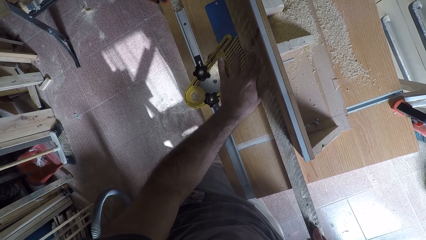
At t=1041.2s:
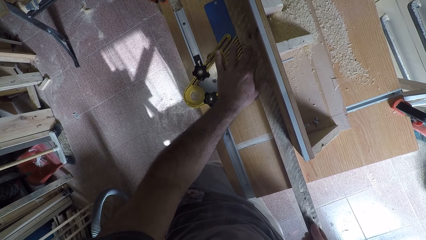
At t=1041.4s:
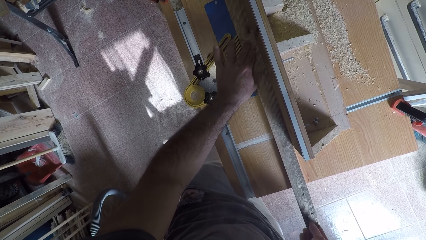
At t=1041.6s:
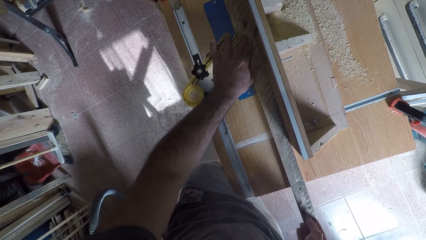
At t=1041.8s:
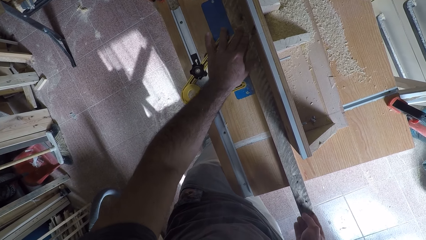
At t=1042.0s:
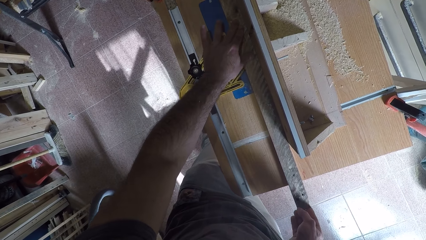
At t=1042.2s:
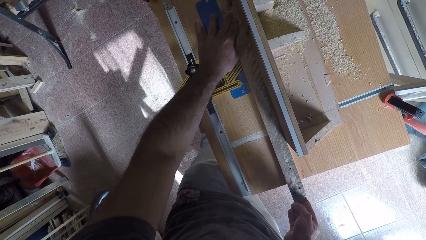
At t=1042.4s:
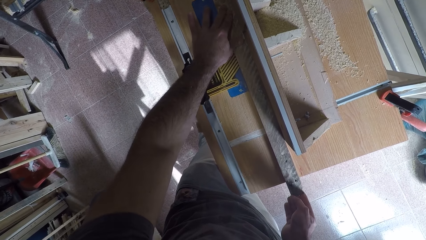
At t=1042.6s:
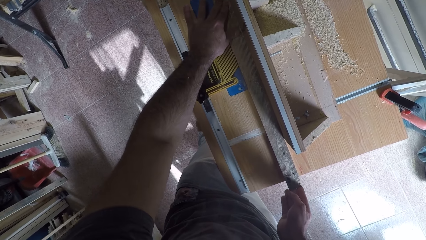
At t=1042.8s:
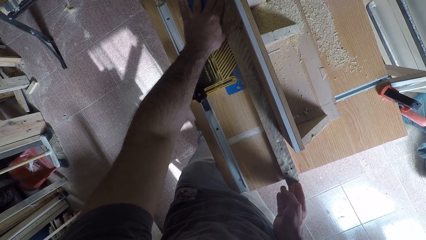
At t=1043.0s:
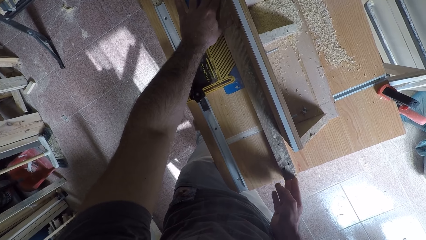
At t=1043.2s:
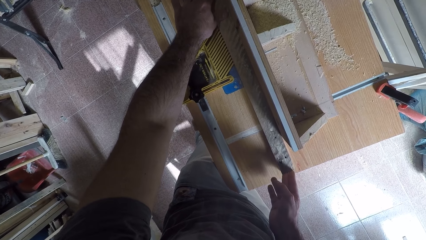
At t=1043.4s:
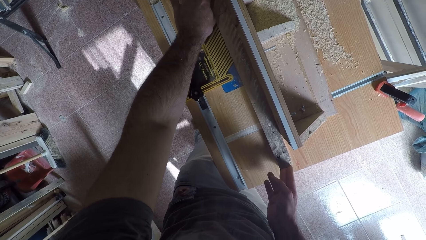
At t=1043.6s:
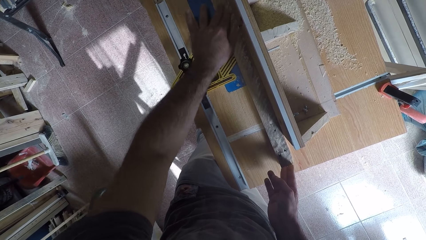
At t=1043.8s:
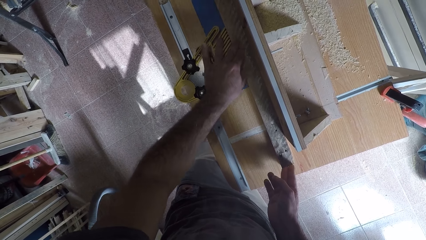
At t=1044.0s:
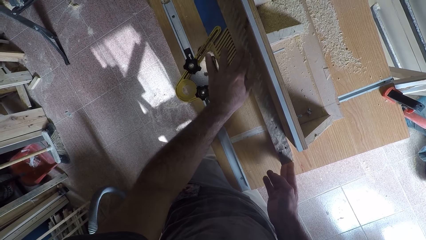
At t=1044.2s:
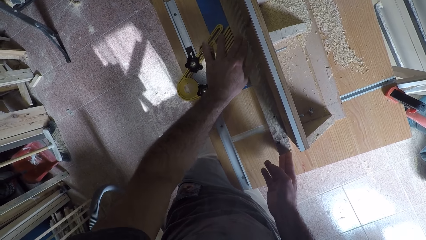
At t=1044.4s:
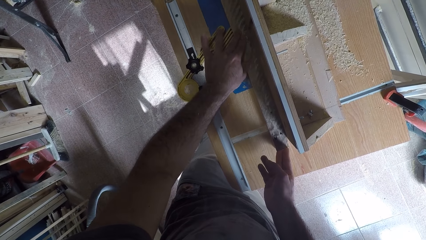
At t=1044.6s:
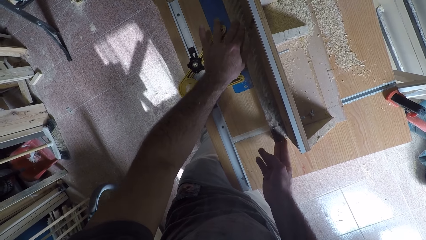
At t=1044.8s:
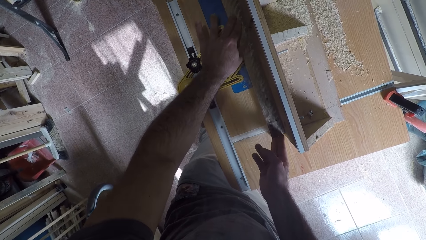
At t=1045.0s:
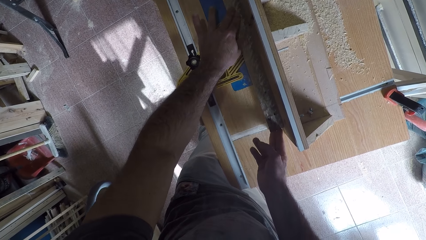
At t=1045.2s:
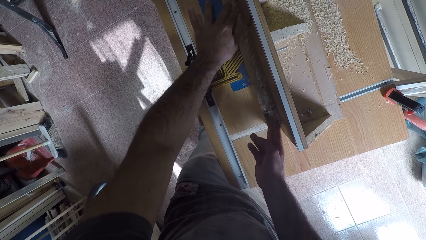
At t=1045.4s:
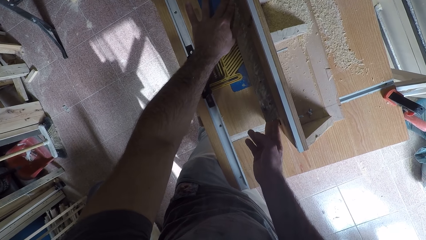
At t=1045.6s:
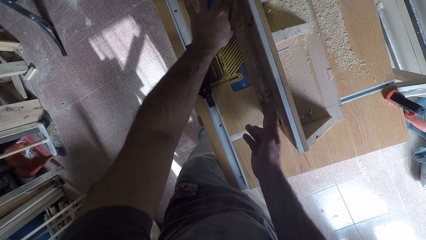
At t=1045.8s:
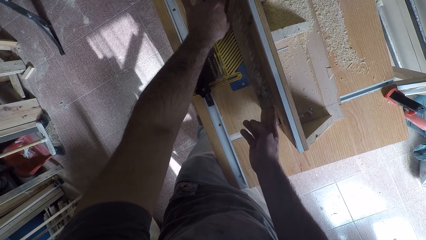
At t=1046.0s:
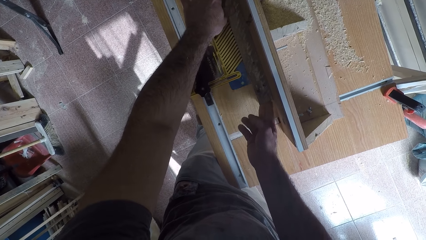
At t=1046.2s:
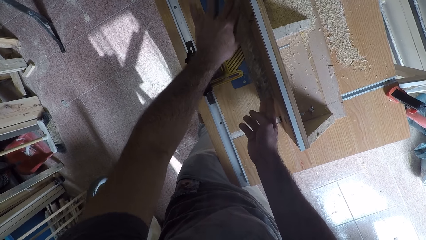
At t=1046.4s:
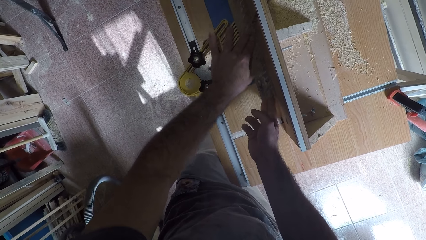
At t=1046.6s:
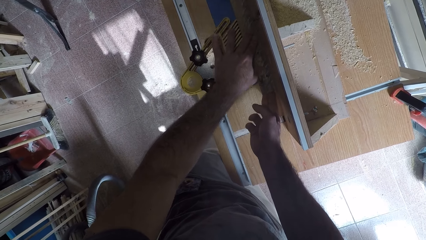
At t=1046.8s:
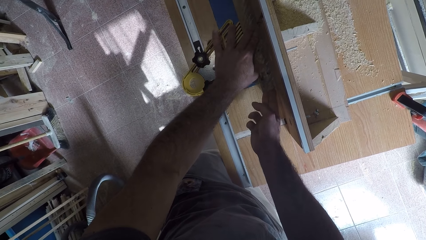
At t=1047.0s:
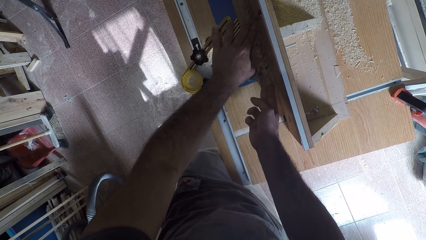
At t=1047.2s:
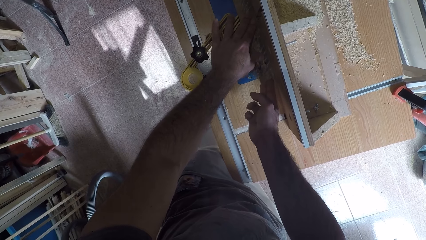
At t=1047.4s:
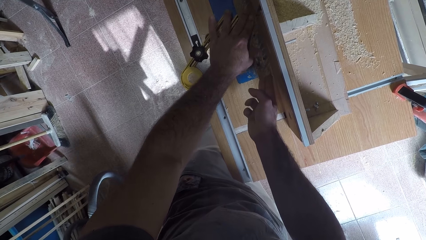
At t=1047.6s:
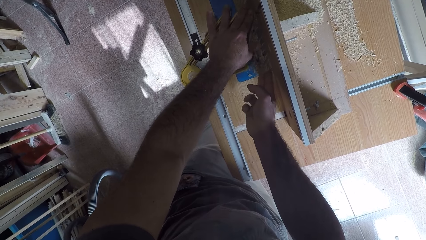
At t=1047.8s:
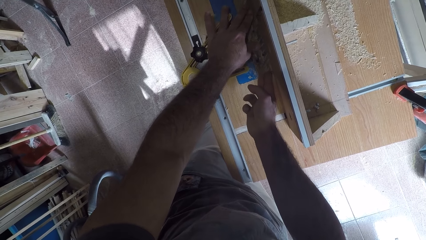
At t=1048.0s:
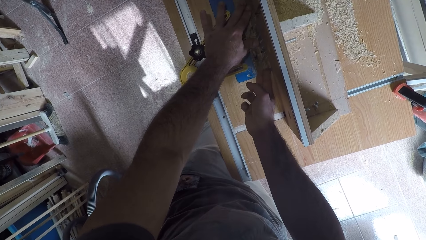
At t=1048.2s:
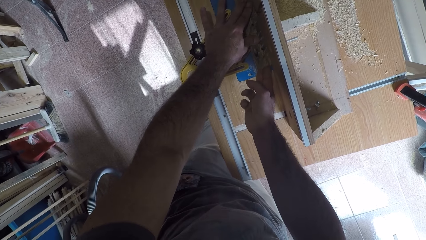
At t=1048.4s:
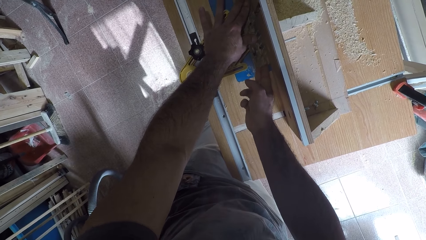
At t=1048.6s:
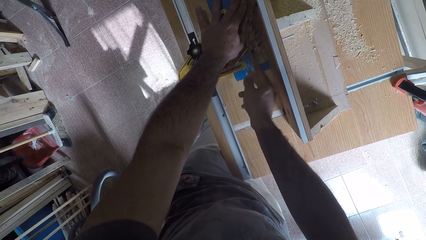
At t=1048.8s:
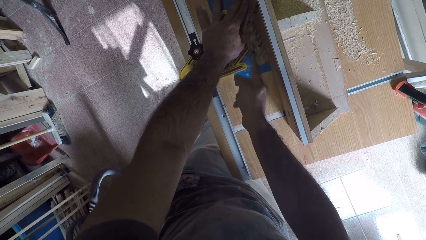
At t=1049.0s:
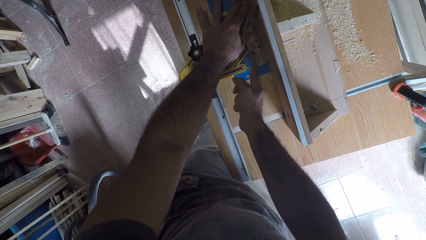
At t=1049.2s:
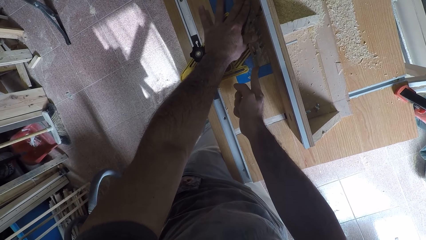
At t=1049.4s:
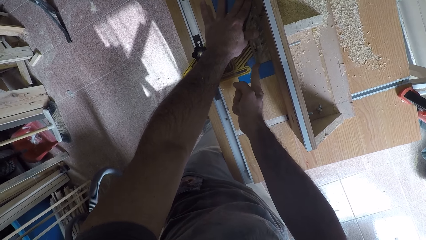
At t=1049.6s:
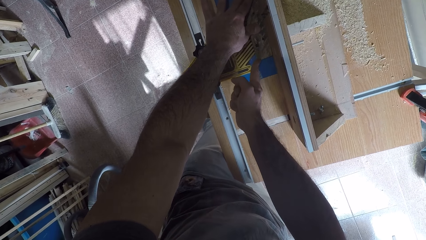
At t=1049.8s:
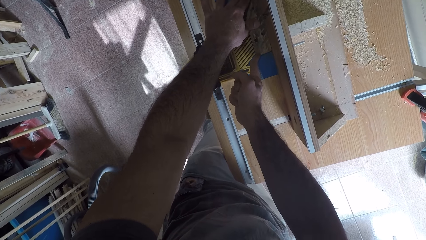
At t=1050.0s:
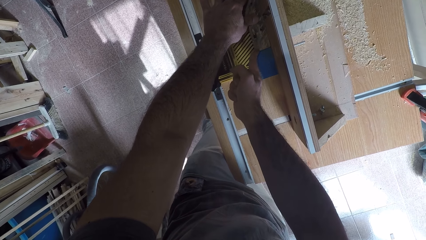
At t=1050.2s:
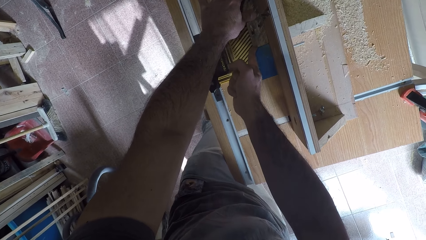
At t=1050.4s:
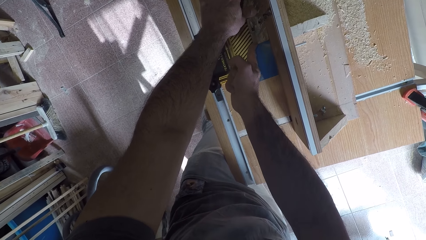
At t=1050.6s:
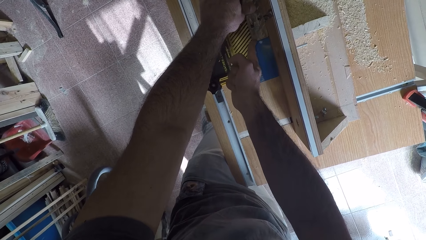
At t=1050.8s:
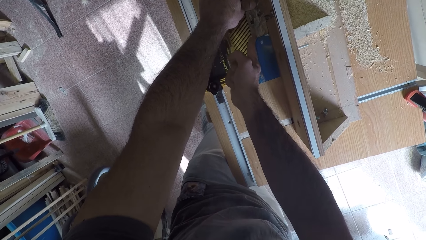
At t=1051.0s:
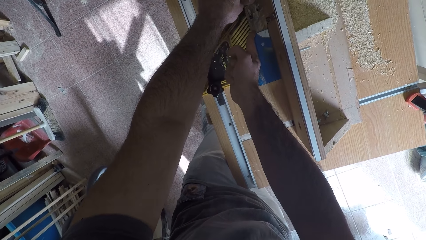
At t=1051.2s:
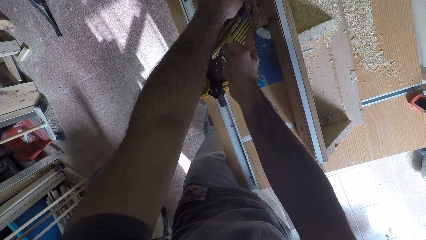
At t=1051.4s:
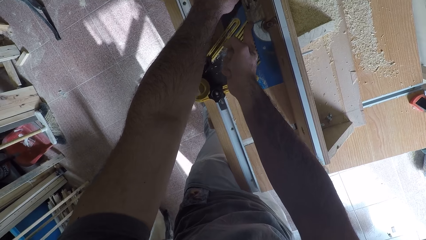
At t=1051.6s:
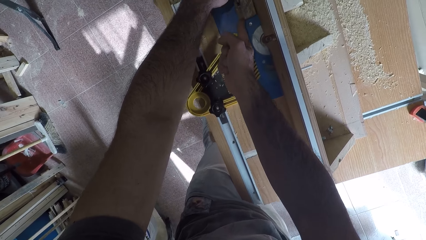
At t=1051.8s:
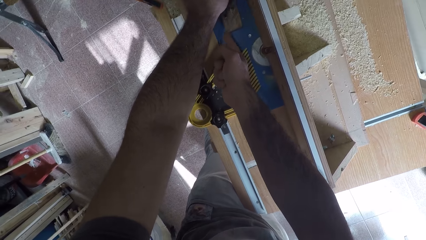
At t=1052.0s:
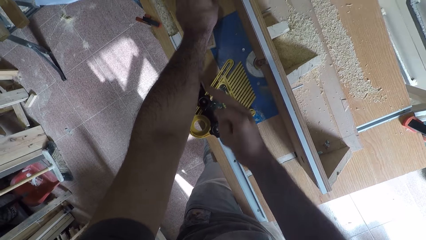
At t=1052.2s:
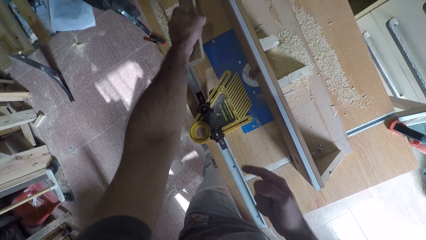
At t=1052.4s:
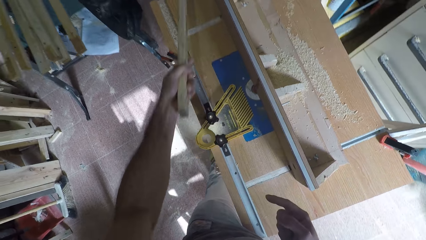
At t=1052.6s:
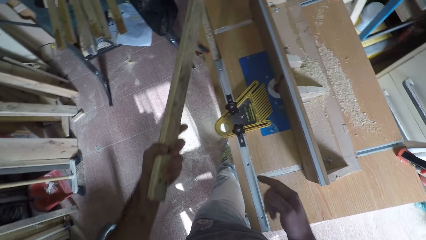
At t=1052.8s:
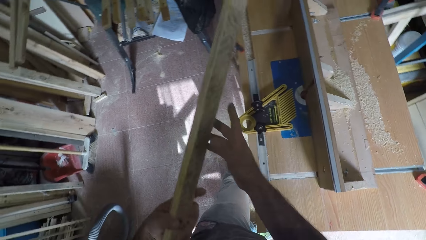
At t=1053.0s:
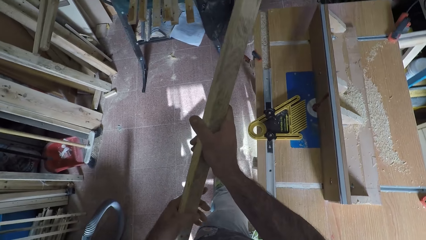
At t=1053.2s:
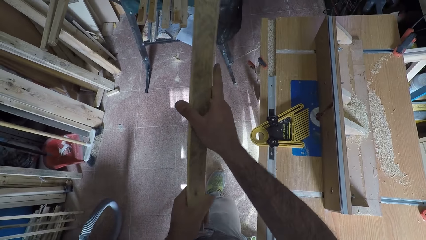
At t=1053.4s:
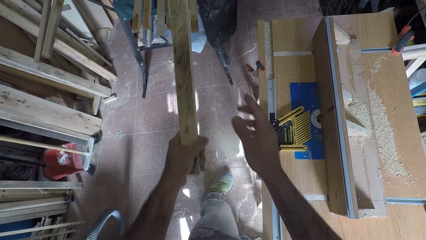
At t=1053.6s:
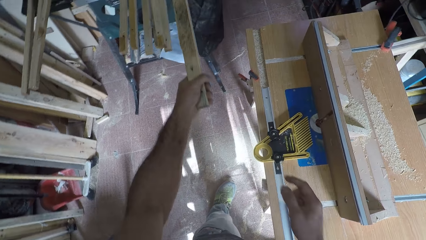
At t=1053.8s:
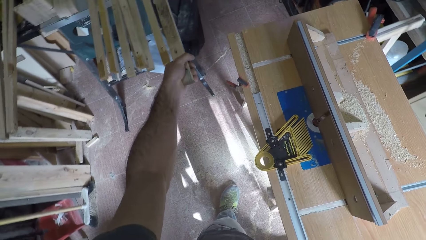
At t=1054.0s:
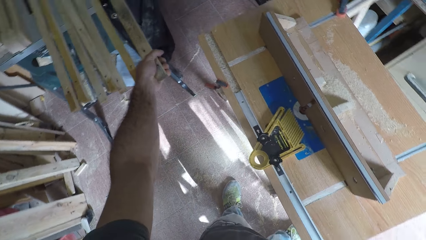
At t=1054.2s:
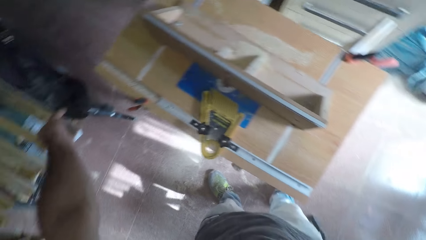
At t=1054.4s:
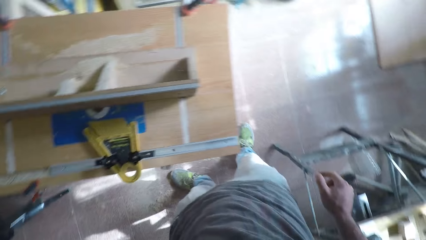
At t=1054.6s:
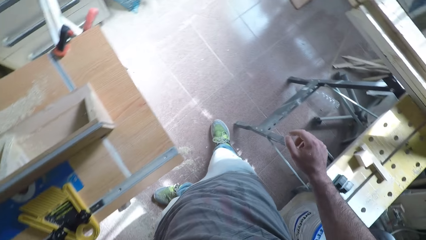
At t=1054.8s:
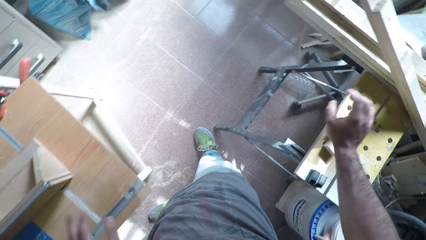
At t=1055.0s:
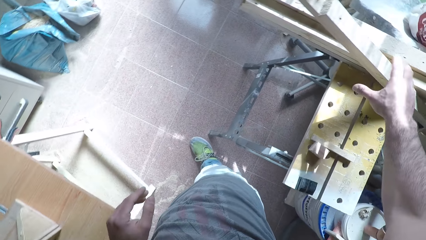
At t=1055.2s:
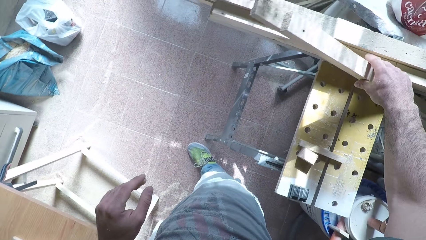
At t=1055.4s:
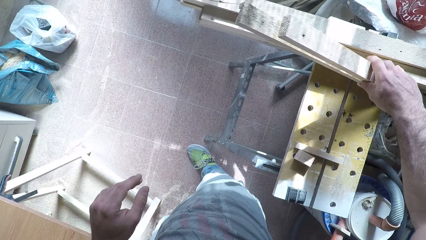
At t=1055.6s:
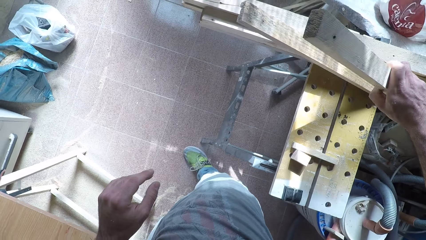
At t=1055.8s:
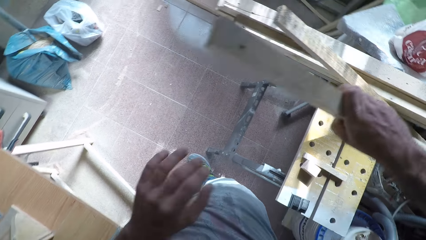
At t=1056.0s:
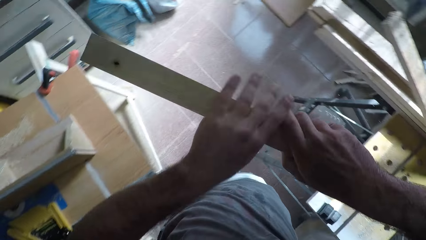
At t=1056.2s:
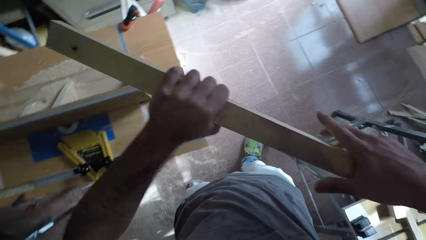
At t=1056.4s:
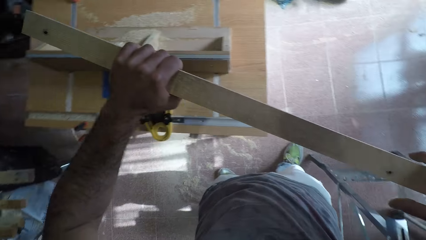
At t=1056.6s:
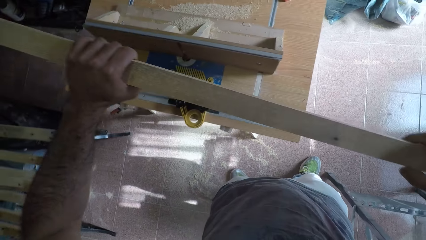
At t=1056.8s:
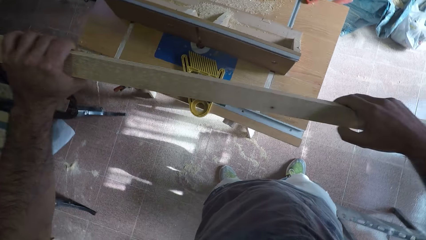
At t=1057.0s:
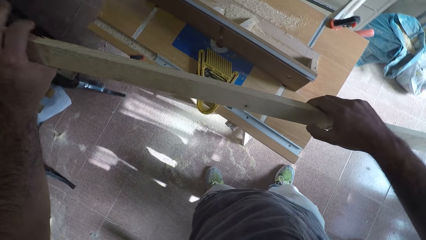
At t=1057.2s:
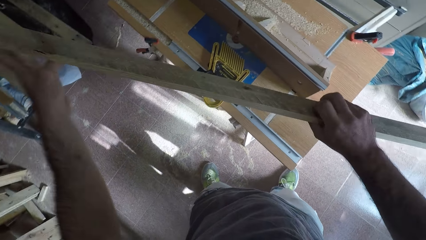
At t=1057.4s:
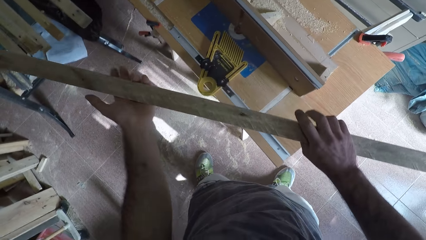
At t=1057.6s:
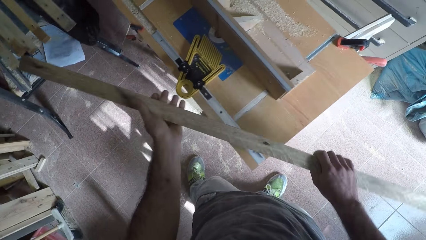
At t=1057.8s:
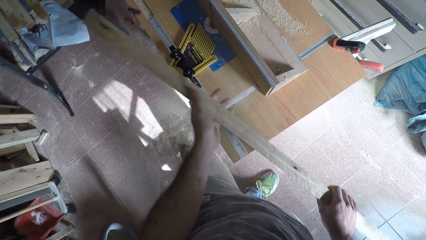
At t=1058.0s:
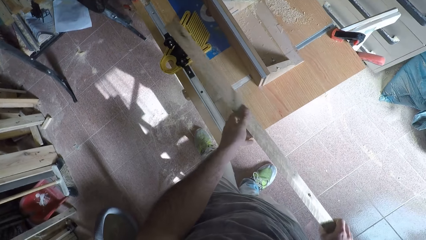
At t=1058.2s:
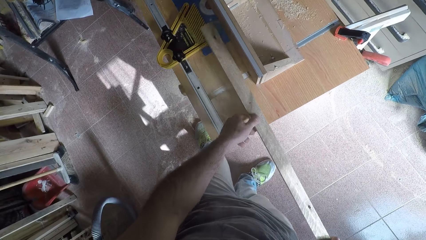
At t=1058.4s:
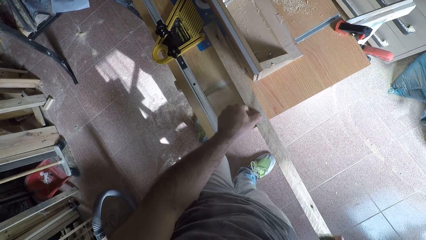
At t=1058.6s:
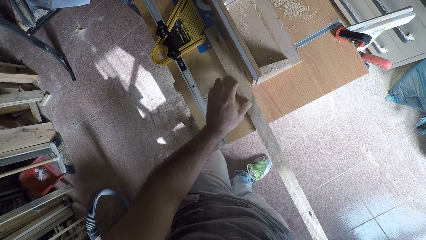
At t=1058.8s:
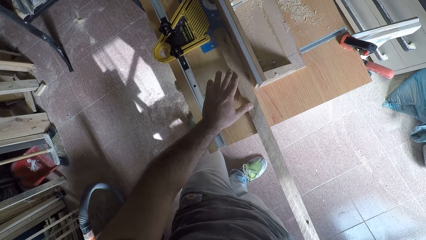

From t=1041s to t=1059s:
The camera wearer holds the wood. He picks up the wood from the circular saw machine. He holds the wood with both hands. He drops the wood with his left hand on the table with the other woods. He picks up another wood with his right hand. He holds the wood with both hands.
